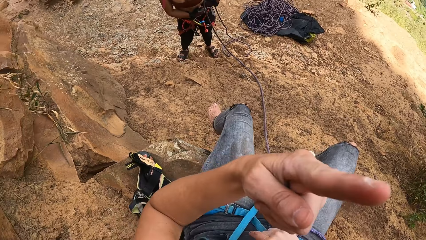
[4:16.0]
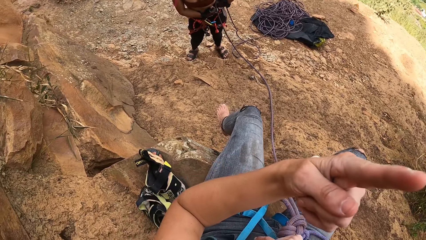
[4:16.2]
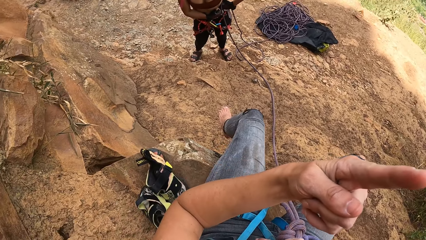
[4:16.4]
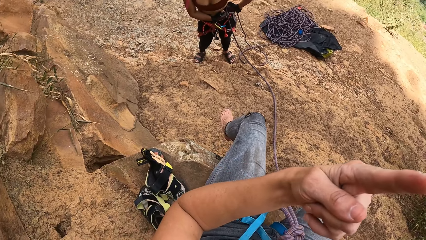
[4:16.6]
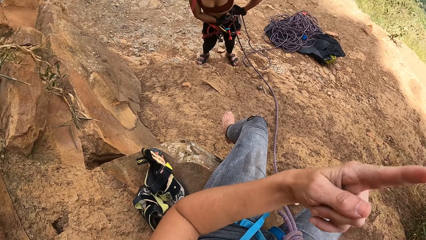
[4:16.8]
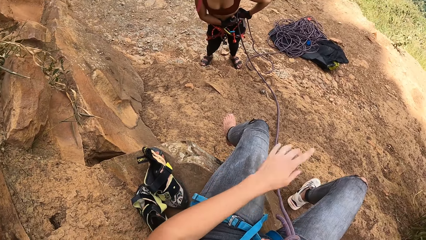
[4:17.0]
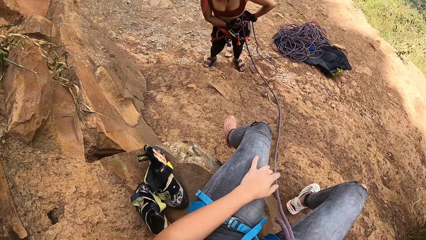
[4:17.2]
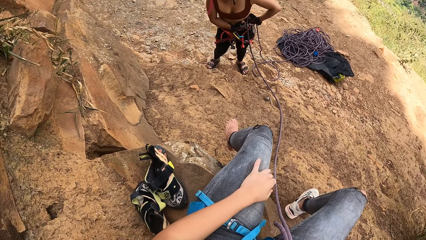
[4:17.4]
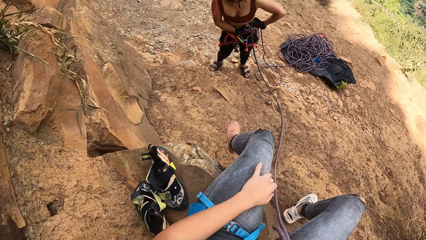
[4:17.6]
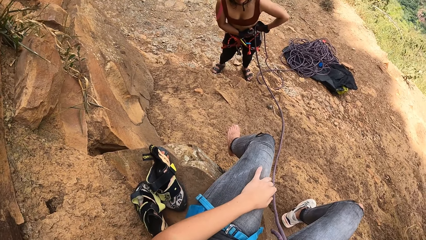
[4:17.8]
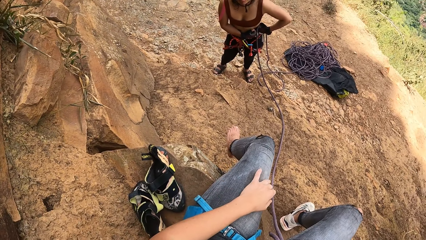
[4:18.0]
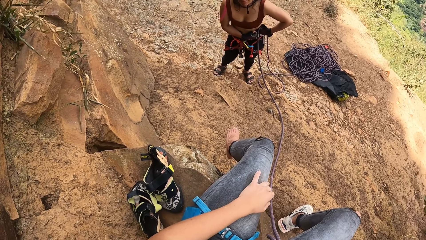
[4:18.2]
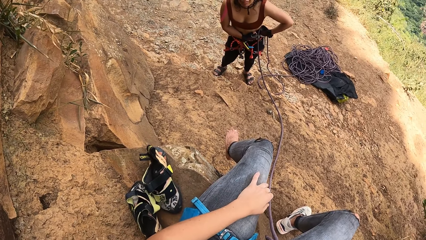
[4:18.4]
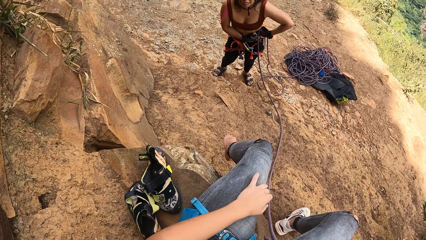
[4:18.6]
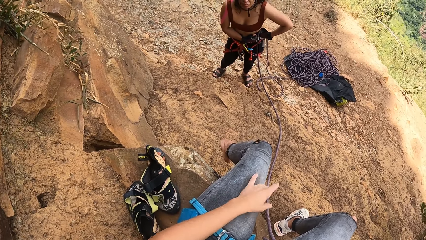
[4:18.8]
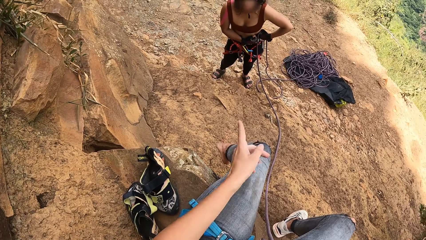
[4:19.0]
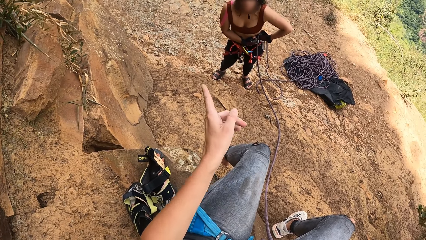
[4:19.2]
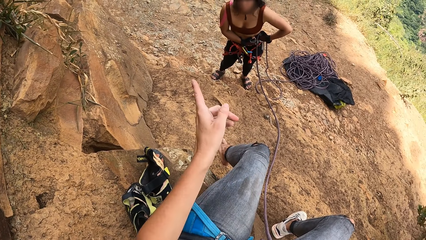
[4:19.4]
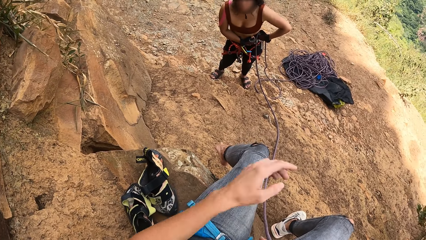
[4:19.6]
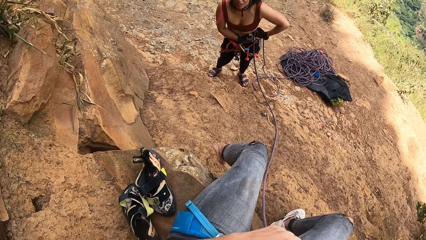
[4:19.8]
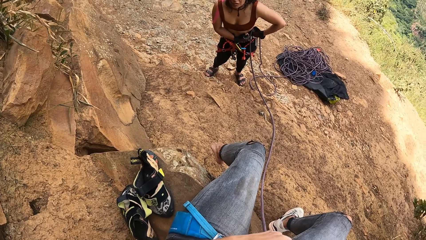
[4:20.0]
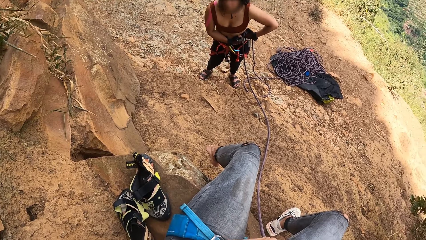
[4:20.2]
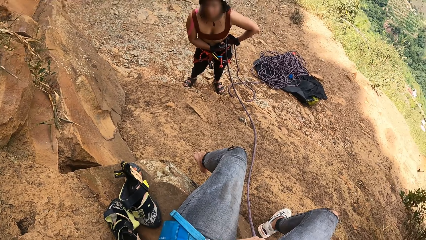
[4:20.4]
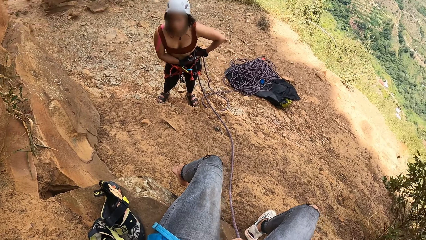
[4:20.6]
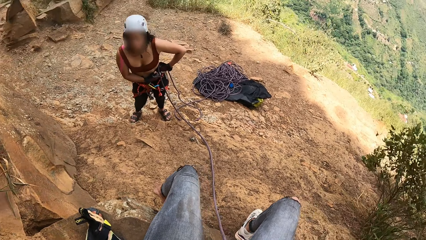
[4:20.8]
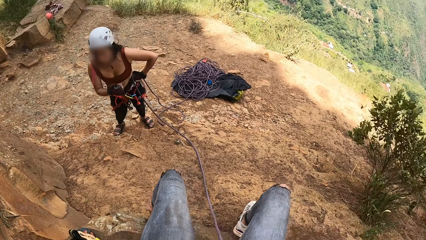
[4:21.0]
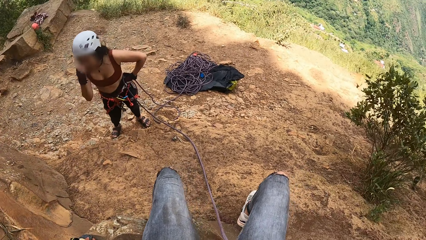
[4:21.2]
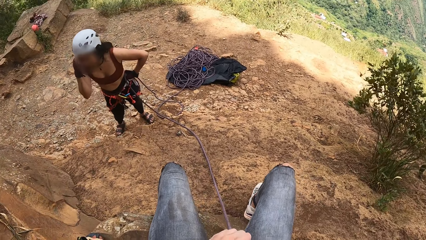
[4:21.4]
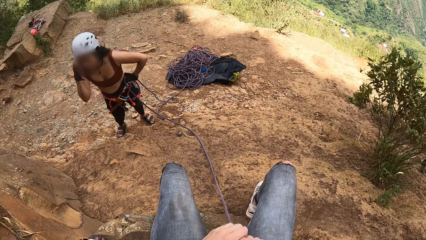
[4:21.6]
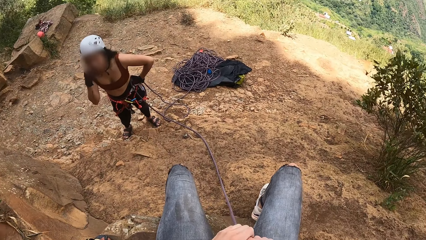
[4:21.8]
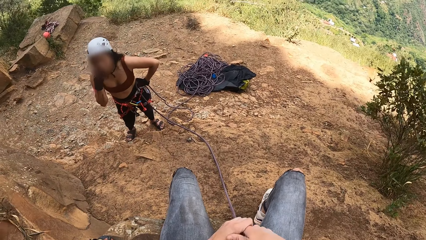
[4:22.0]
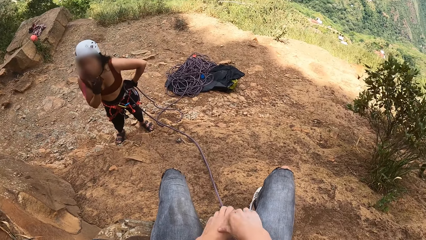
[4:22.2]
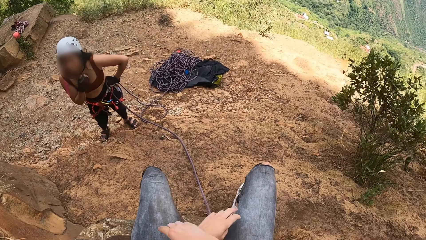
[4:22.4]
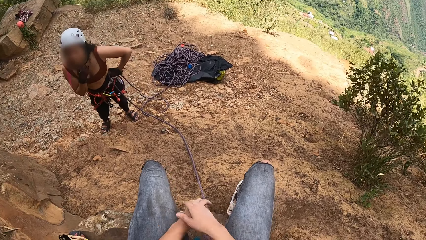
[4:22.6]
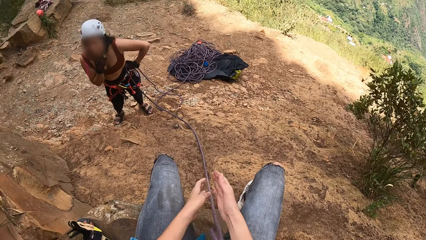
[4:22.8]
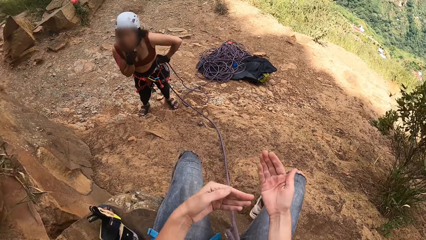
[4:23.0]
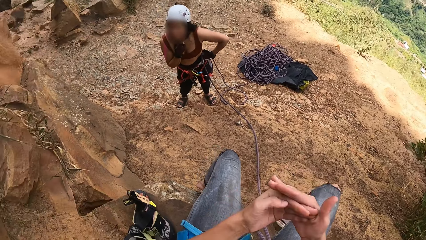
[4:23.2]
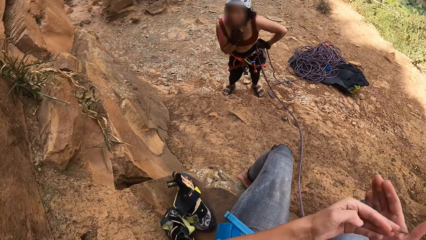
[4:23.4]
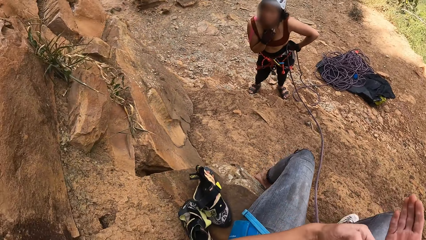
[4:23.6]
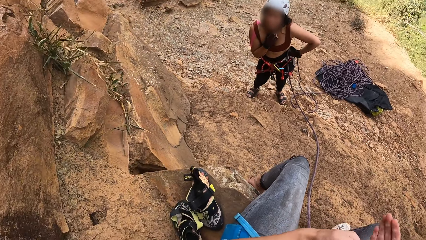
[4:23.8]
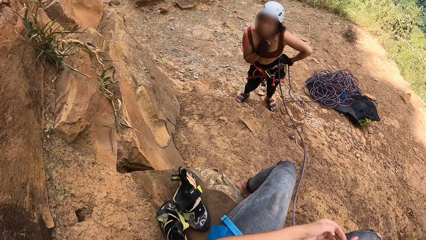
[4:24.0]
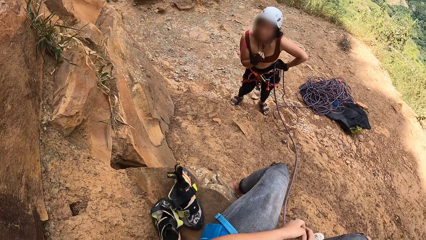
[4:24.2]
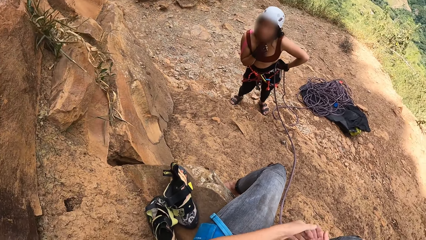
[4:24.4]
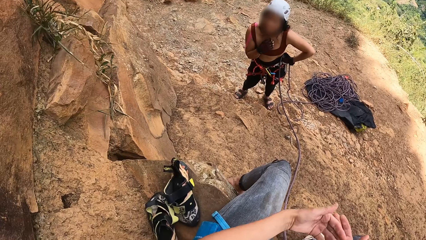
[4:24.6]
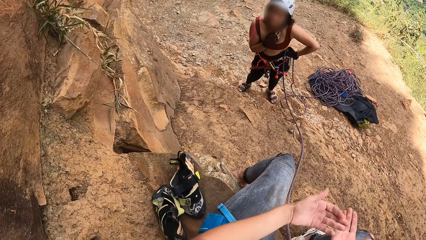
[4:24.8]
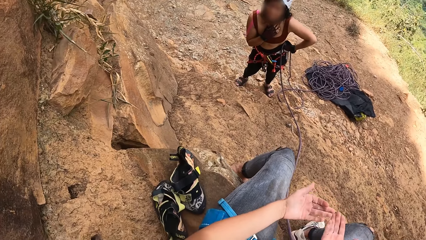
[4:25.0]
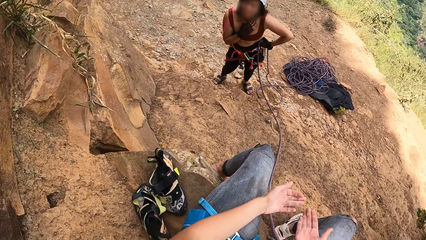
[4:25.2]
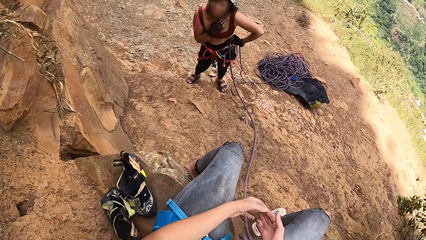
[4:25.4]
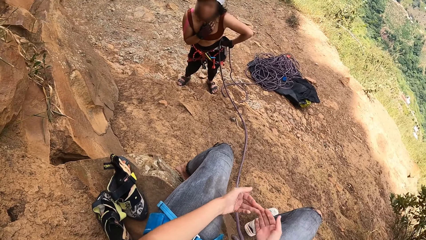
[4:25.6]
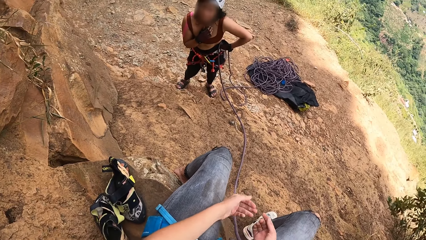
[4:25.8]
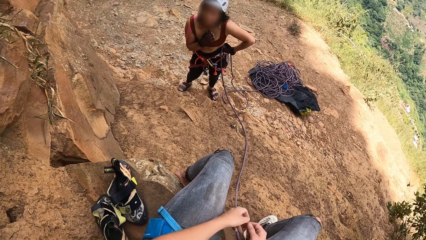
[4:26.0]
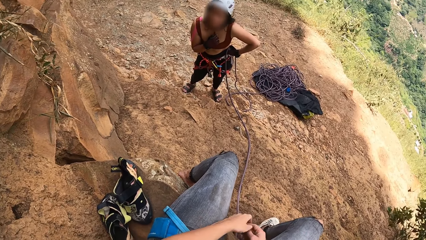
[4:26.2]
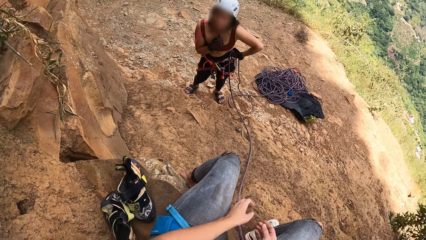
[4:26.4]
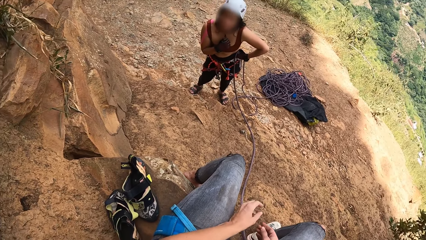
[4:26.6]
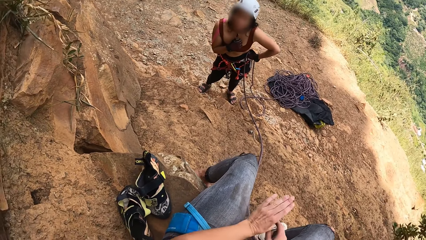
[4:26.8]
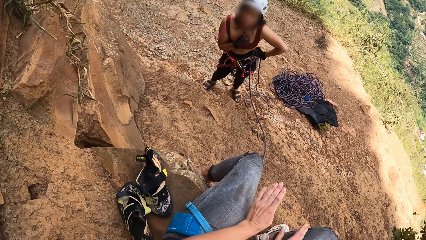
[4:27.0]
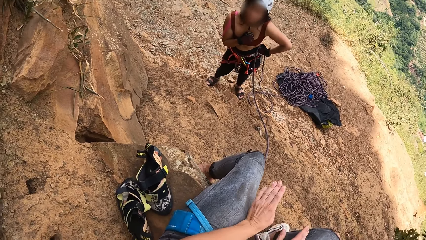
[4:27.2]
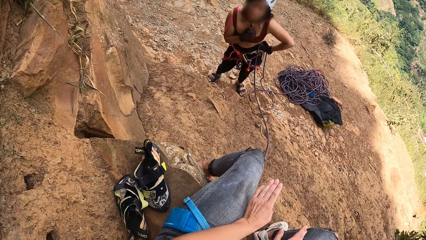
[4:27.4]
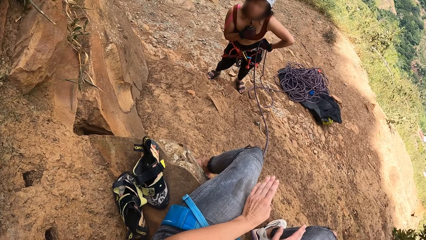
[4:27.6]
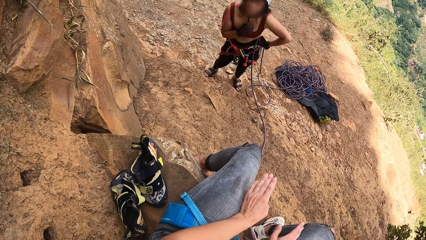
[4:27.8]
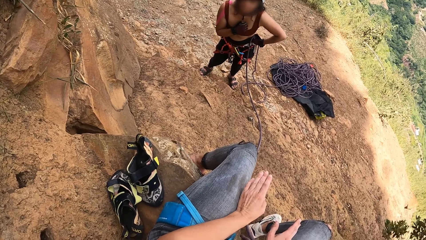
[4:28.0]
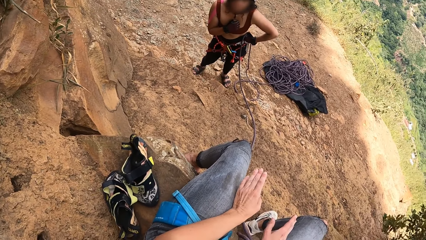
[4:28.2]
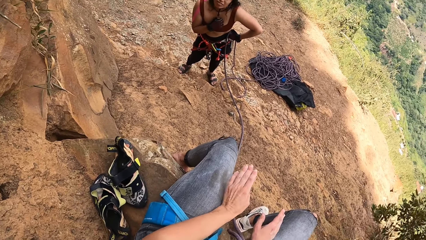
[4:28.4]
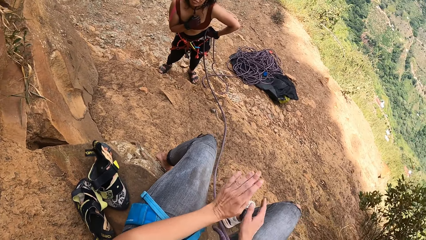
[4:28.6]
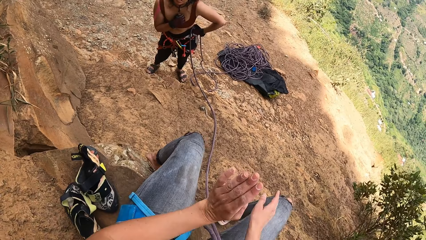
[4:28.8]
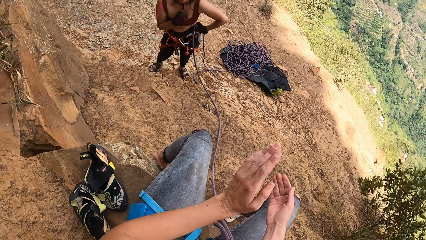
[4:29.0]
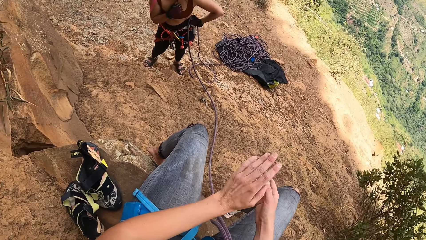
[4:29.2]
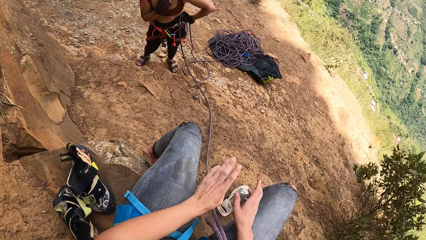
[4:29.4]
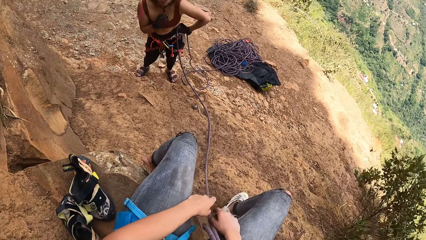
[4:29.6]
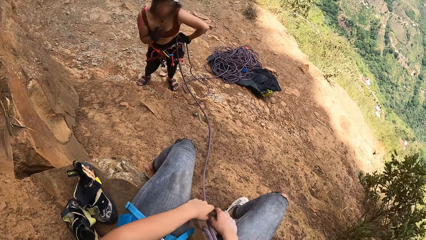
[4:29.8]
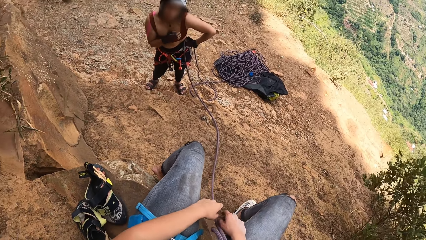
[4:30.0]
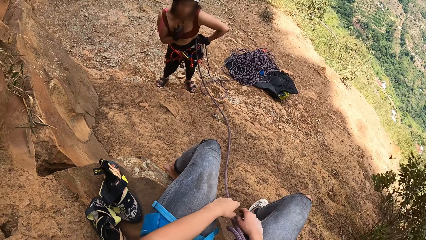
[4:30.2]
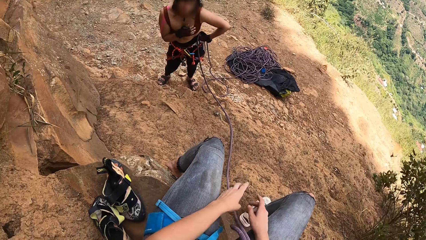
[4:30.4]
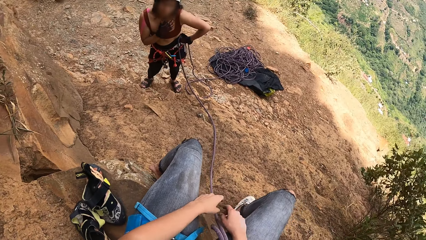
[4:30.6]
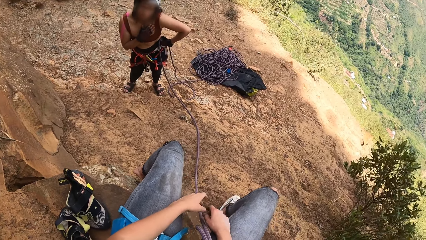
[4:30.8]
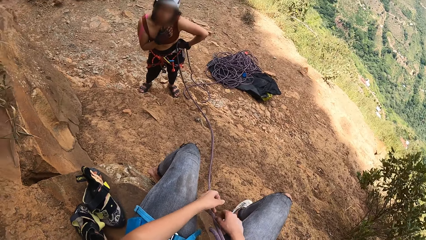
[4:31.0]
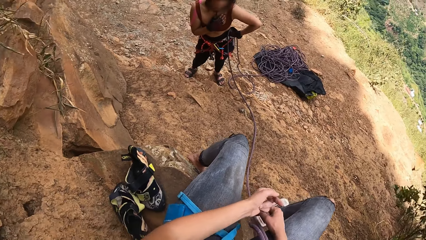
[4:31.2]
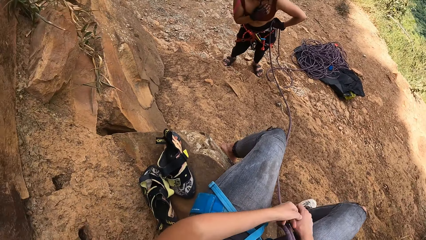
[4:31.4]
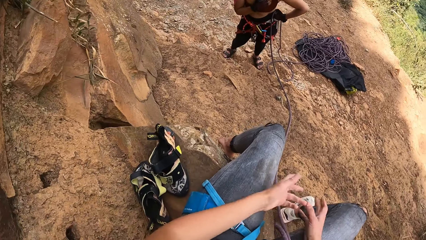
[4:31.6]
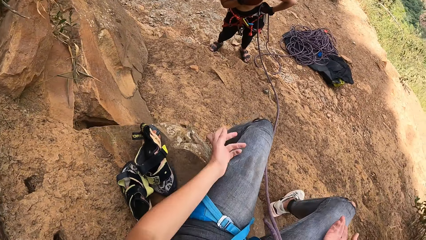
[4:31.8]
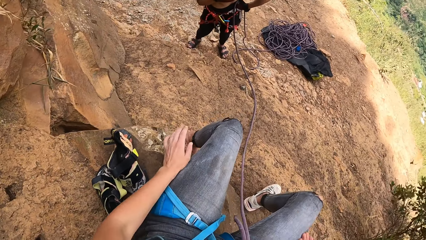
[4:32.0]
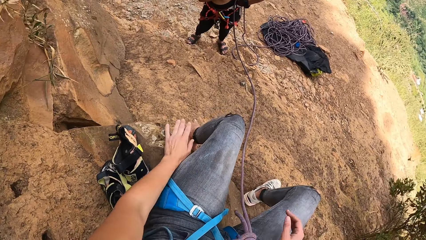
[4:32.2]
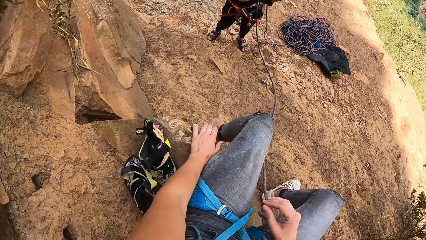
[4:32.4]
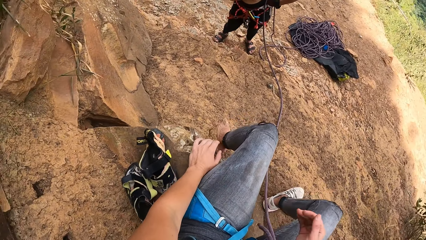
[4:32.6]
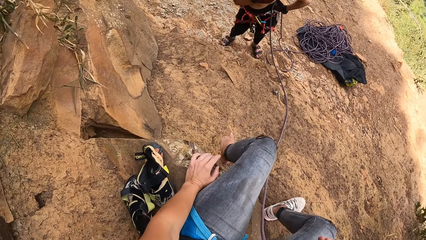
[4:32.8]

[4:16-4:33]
The camera wearer converses with the woman. They put a hand on the thigh. They talk with the woman with hand signs.
